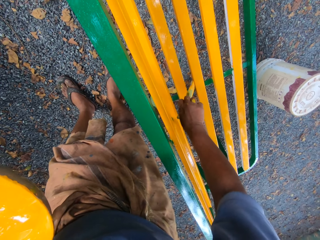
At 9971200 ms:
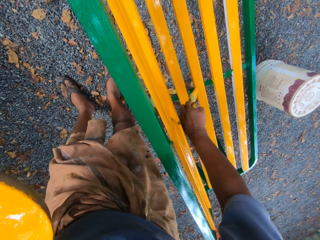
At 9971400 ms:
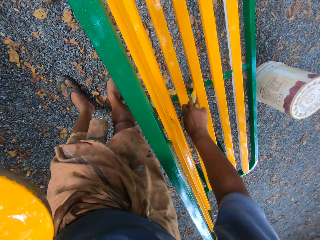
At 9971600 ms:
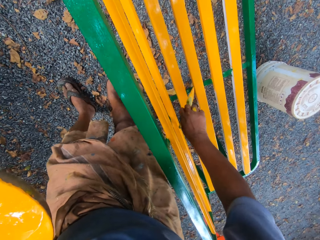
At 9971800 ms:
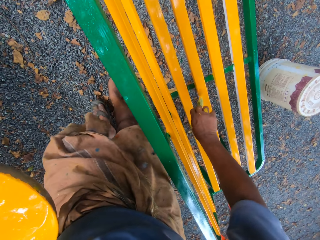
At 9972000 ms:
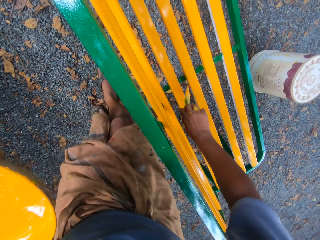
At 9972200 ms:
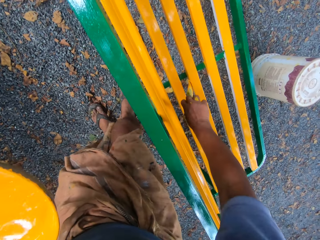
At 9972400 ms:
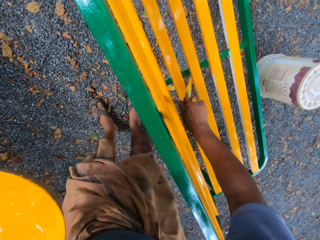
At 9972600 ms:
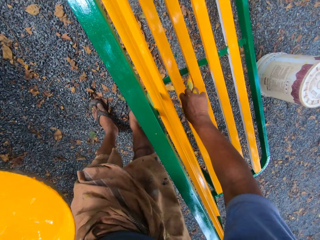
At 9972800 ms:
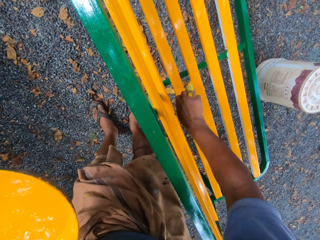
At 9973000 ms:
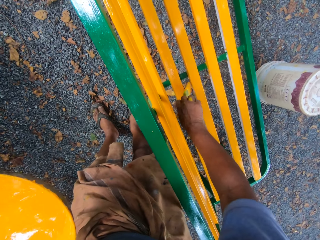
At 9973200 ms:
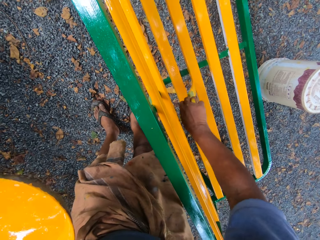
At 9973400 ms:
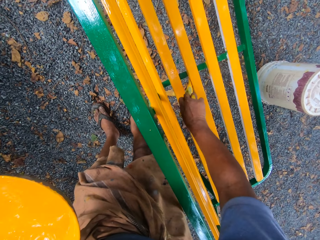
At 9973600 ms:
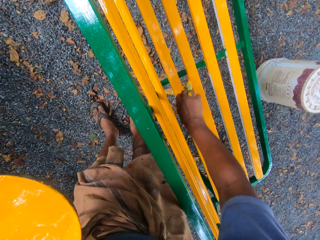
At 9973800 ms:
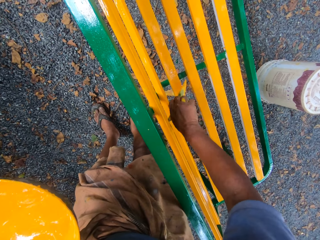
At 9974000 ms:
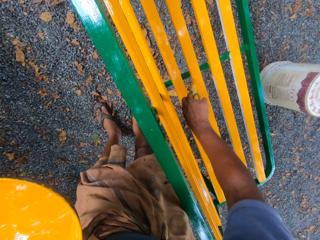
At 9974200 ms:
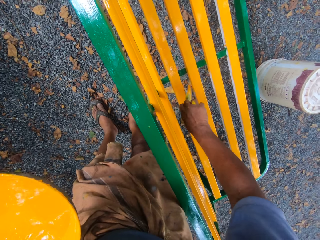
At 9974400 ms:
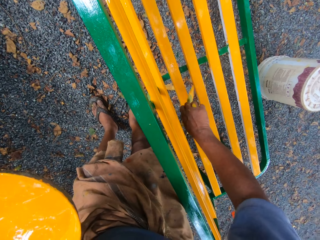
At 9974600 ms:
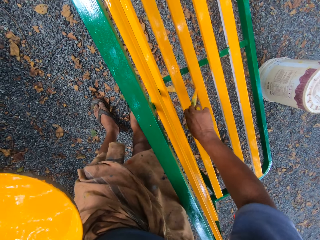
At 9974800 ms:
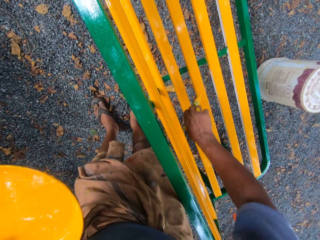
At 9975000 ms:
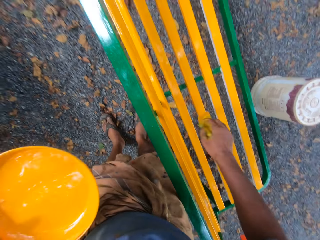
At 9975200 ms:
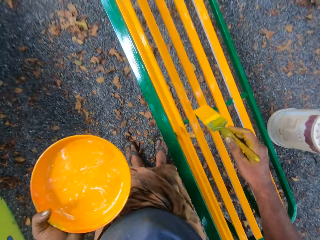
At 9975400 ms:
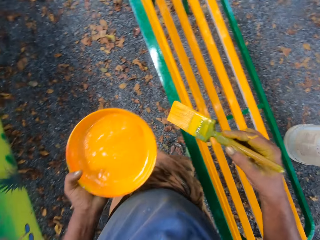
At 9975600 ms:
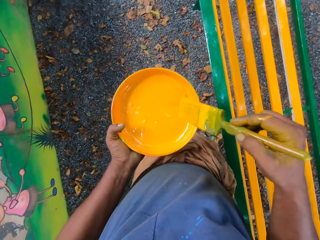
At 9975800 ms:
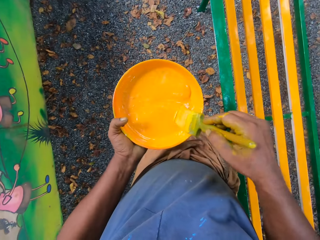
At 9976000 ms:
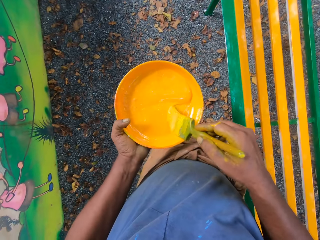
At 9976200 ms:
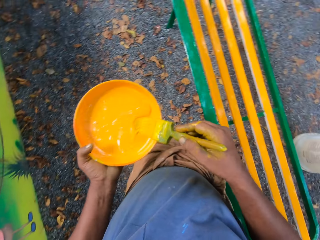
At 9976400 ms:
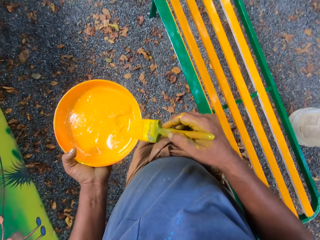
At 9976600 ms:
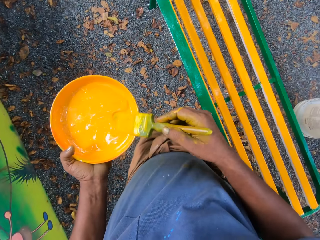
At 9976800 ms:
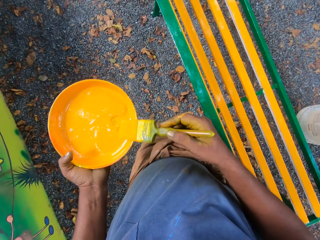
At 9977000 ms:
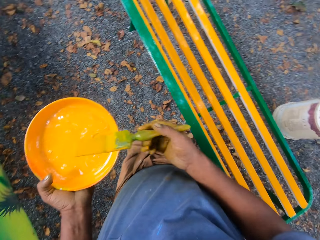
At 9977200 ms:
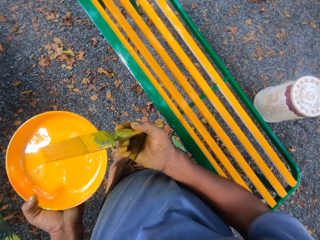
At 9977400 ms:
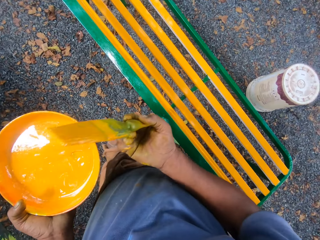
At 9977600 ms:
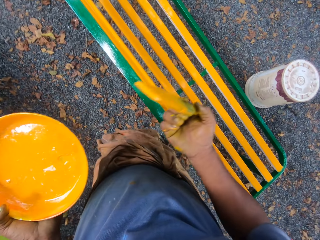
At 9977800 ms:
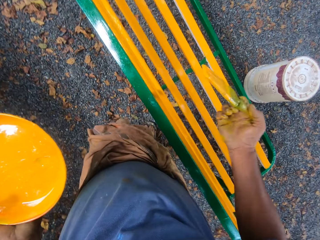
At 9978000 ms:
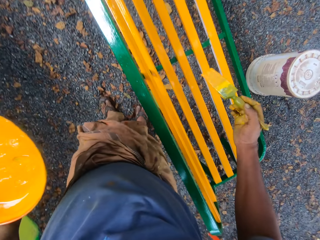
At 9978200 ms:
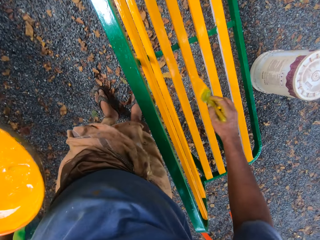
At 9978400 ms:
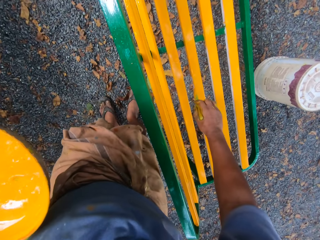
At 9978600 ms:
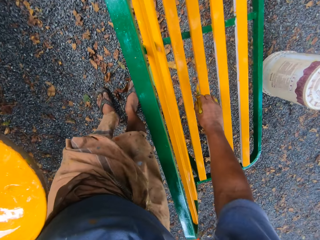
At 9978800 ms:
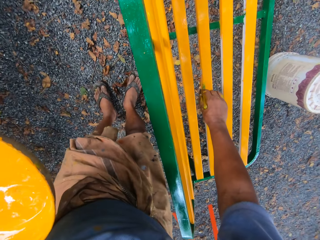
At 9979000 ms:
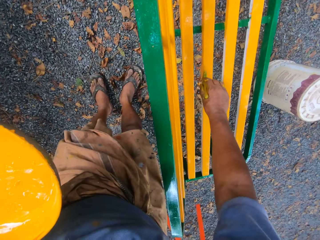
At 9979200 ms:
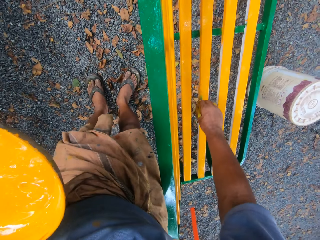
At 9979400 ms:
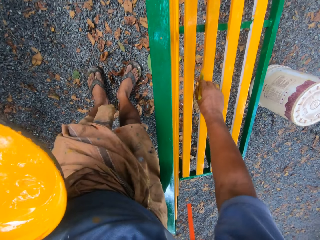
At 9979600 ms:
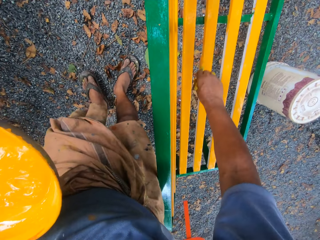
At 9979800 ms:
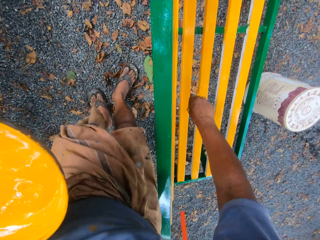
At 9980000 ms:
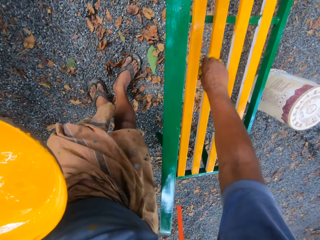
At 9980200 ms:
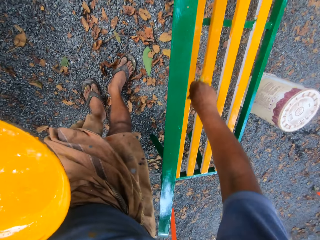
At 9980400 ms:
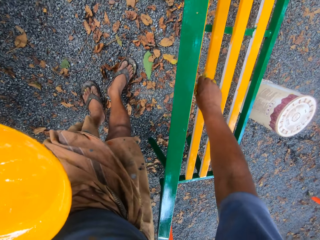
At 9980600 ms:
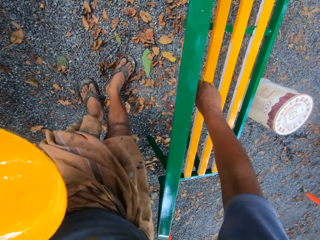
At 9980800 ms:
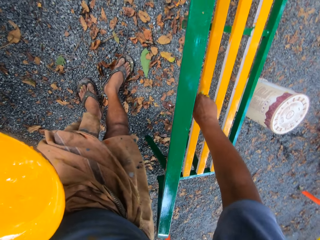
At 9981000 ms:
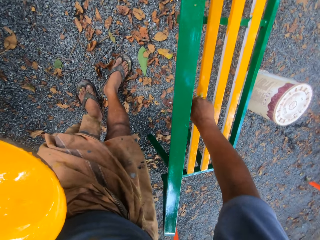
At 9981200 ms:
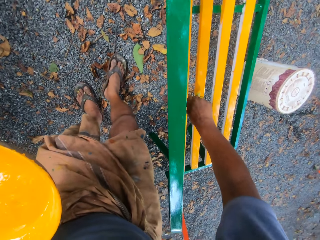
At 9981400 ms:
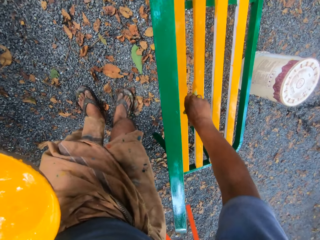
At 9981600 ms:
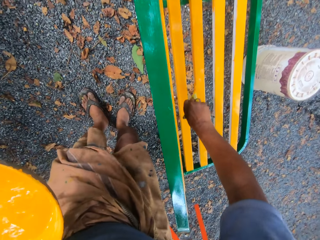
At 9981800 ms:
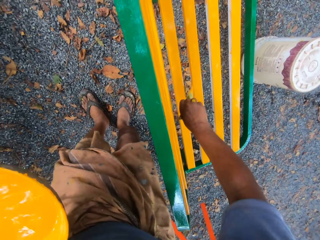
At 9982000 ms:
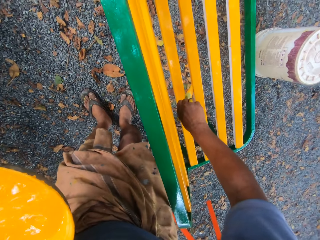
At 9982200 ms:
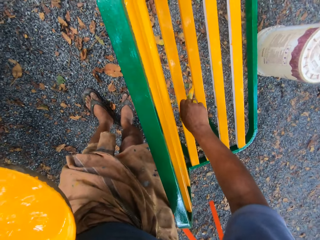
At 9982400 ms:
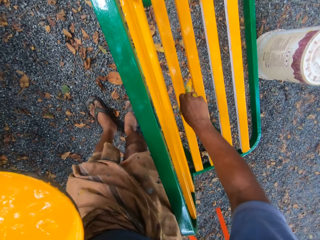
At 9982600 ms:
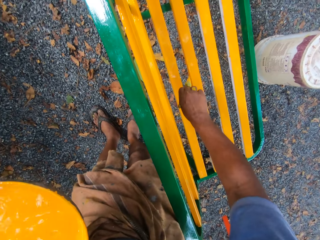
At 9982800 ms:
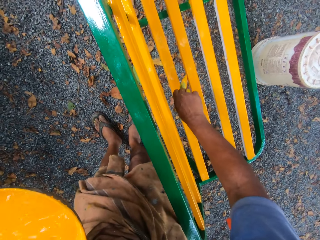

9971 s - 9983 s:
The camera wearer paints a bench with a brush. They scoop paint in a paint tray with the paint brush. They move the paint brush on the paint tray. They paint the bench with the paint brush.

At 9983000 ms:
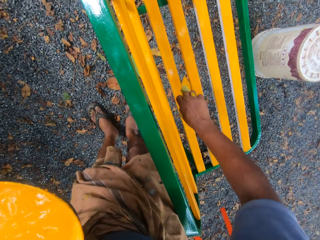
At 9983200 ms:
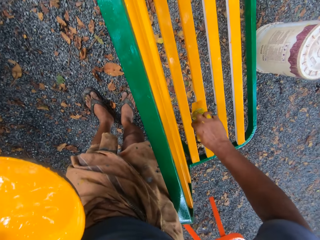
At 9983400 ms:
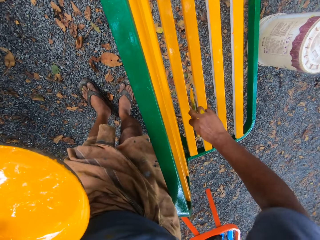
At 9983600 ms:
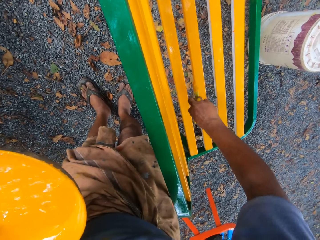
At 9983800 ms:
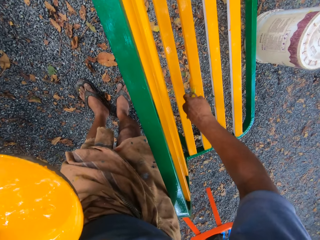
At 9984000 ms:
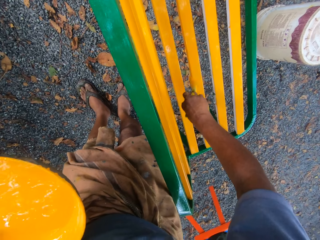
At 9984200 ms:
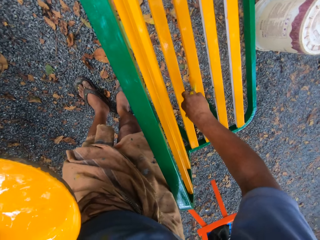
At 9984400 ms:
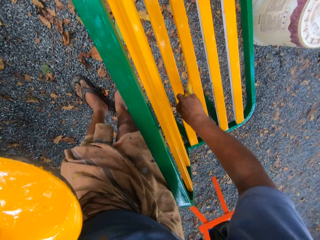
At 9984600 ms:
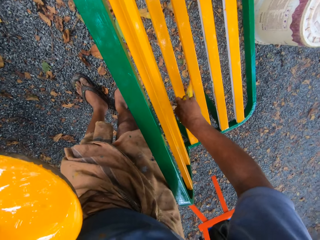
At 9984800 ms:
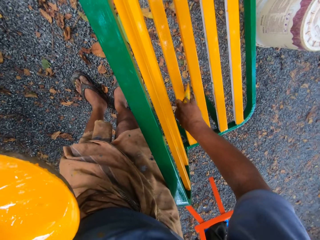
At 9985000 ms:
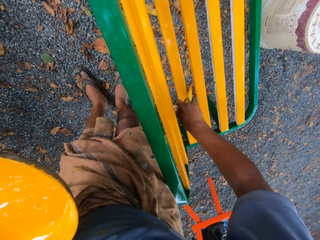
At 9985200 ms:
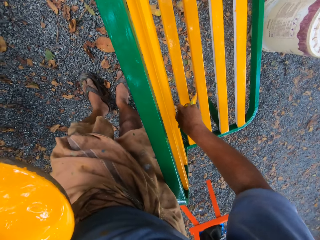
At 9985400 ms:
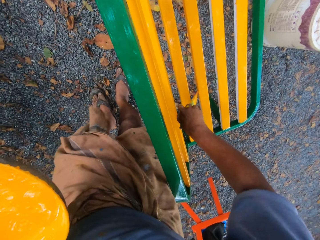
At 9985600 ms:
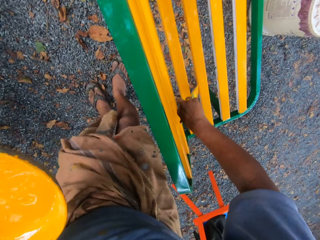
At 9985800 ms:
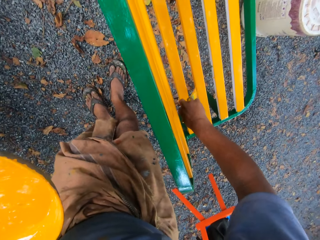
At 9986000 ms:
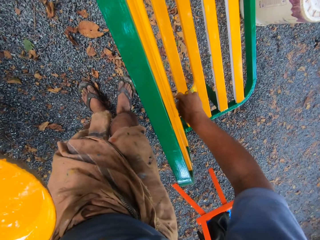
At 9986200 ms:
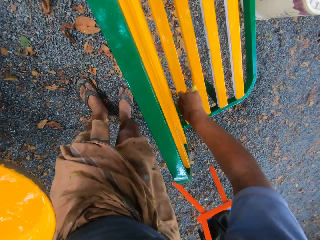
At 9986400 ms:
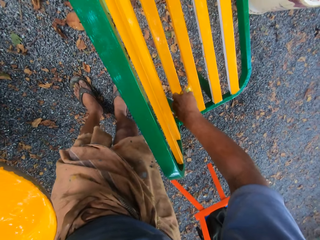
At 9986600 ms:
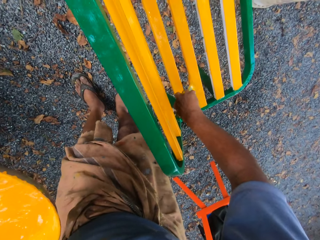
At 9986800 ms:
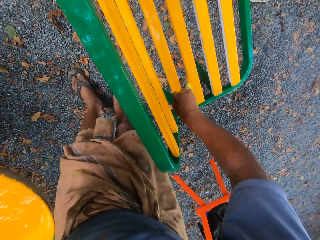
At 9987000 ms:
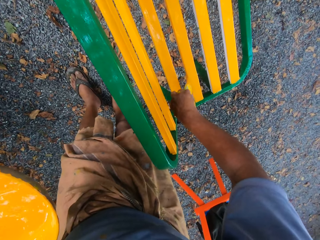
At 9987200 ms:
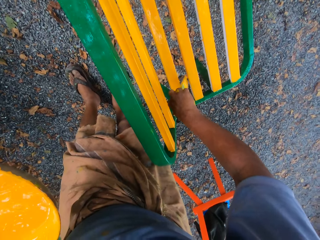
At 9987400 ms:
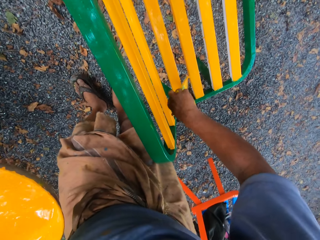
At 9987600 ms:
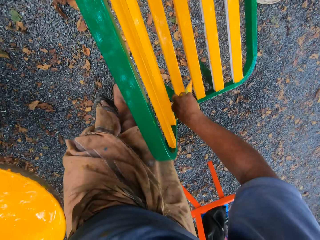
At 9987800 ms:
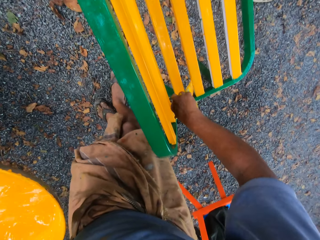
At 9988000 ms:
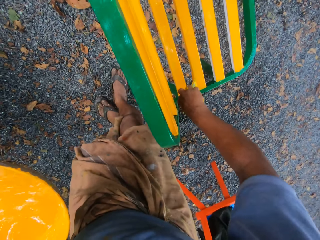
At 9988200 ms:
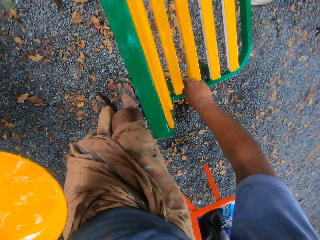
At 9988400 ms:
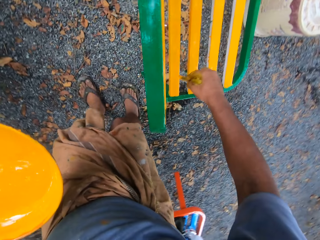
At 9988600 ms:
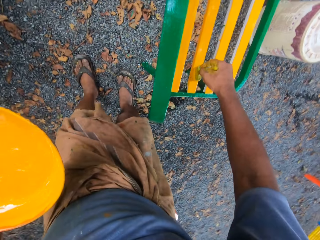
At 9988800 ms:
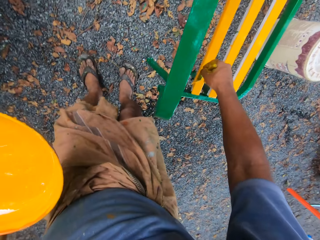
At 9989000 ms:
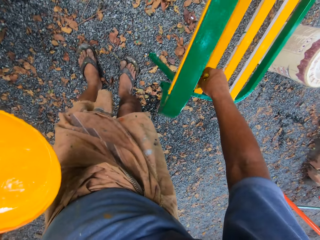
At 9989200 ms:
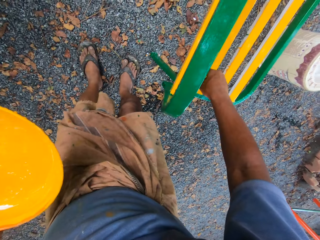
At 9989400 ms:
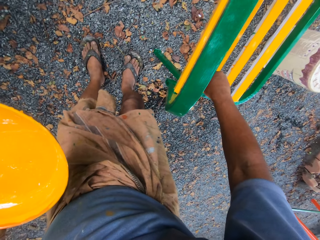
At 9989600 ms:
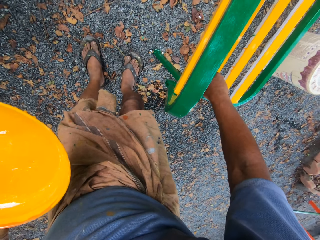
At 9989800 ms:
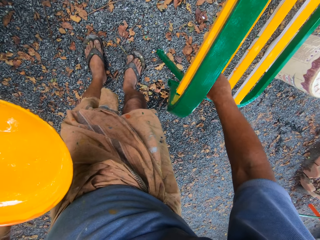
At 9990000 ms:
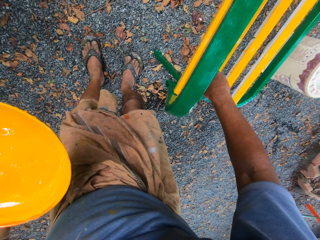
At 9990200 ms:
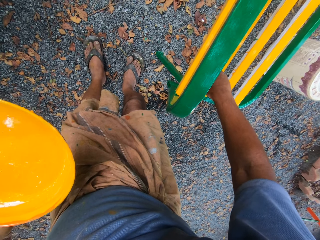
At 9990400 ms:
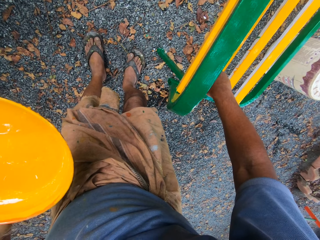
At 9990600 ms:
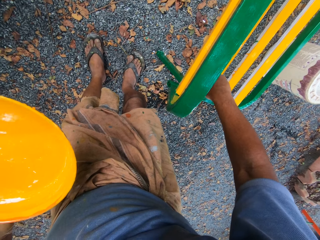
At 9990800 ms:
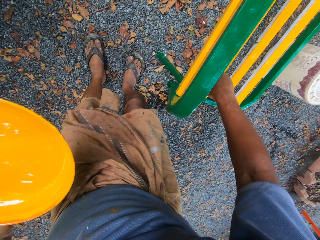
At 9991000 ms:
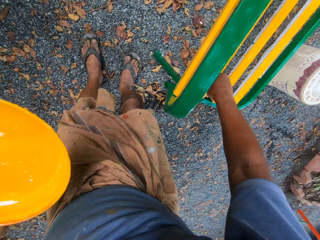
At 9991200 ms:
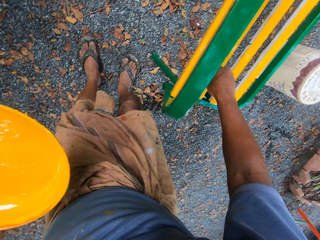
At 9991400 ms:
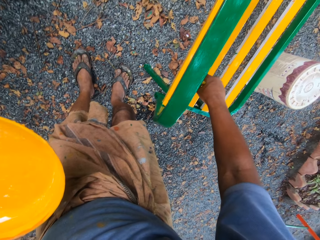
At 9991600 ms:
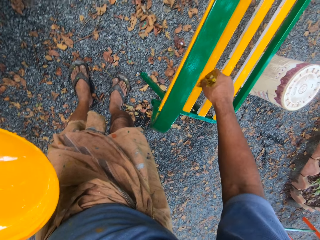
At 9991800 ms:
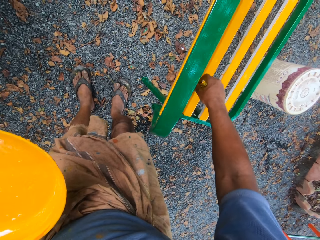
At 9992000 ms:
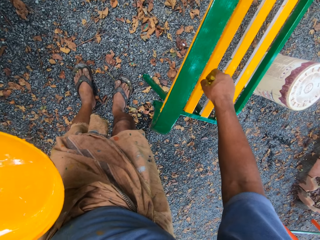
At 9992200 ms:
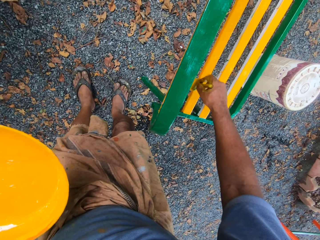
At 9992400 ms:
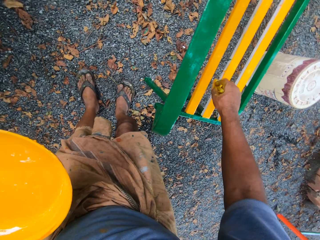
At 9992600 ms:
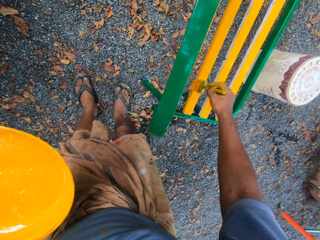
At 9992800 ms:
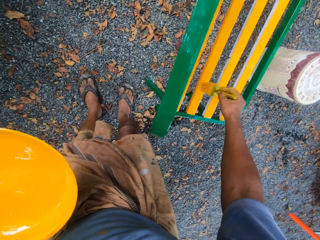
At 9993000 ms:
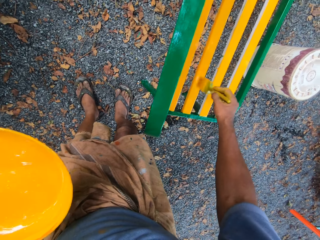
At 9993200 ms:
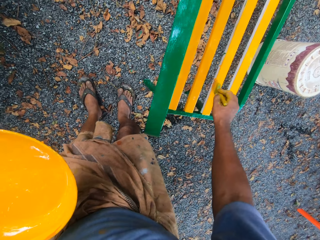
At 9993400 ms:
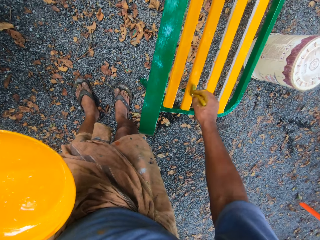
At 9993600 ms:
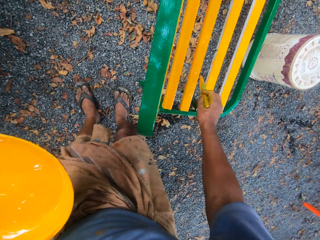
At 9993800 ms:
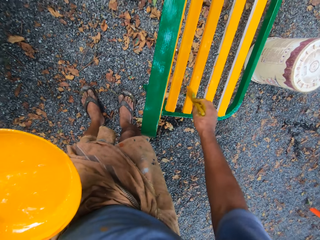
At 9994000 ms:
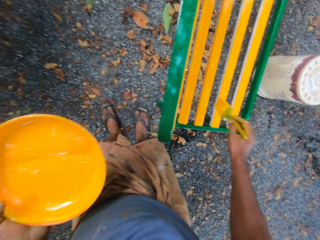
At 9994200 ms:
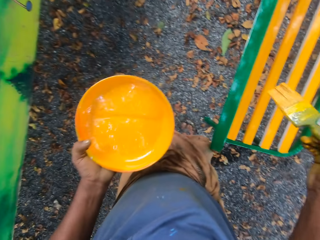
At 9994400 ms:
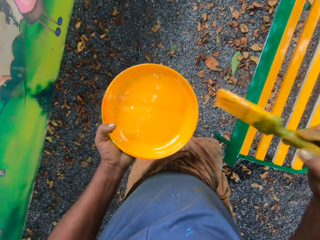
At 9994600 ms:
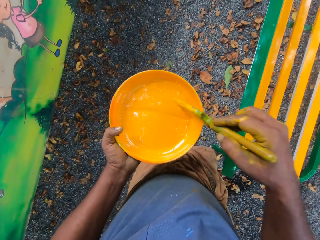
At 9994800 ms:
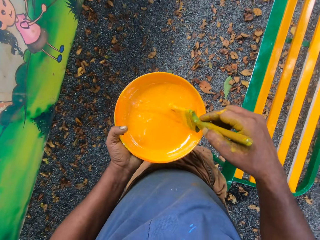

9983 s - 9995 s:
The camera wearer paints a bench with a brush. They paint the bench with the brush again.
